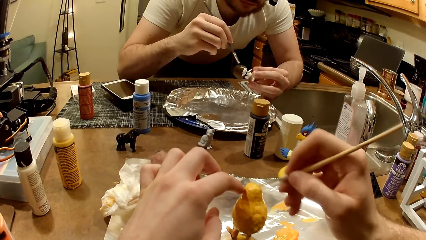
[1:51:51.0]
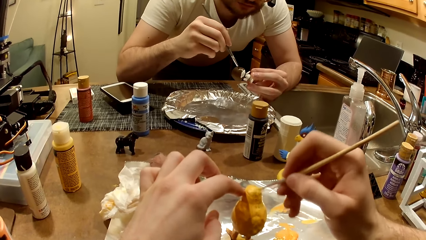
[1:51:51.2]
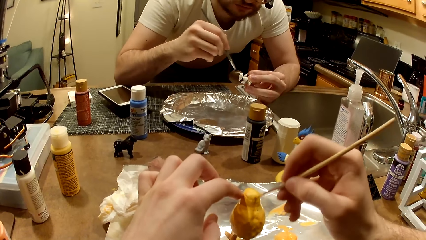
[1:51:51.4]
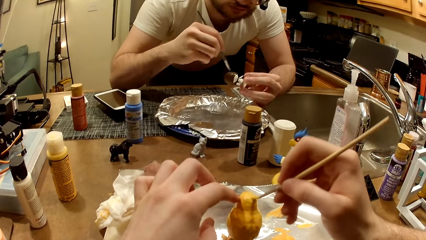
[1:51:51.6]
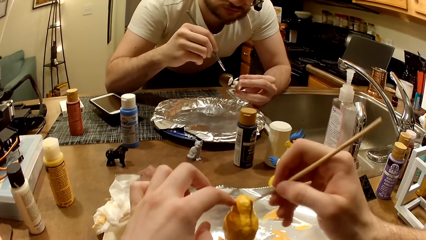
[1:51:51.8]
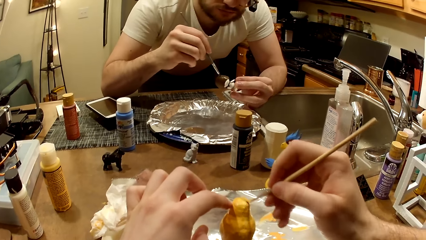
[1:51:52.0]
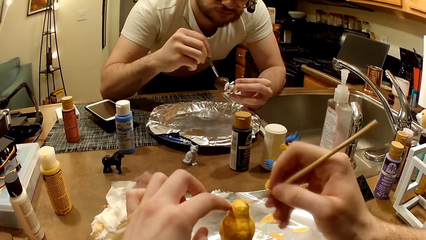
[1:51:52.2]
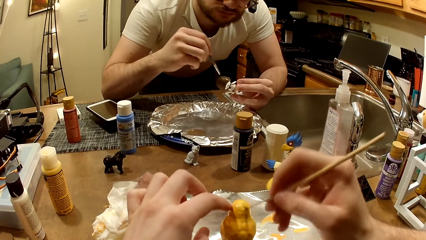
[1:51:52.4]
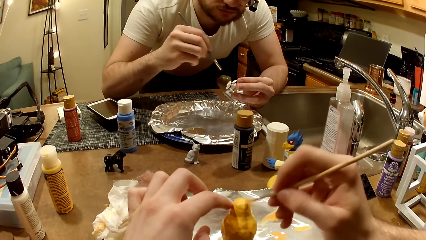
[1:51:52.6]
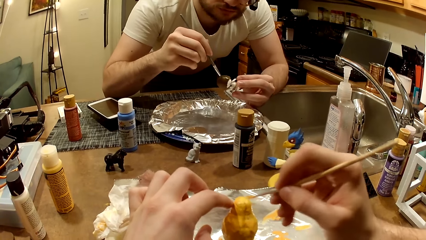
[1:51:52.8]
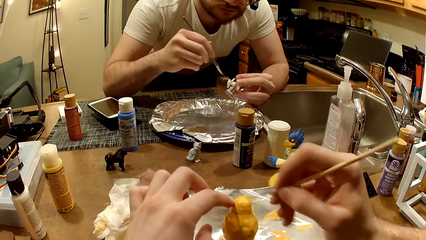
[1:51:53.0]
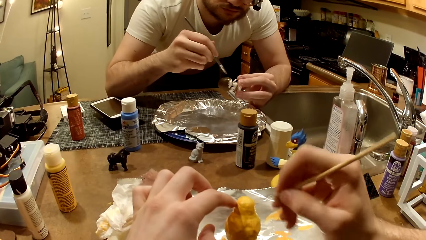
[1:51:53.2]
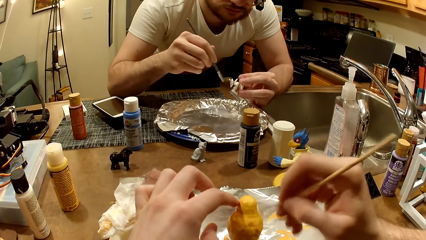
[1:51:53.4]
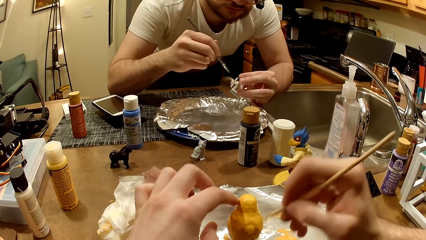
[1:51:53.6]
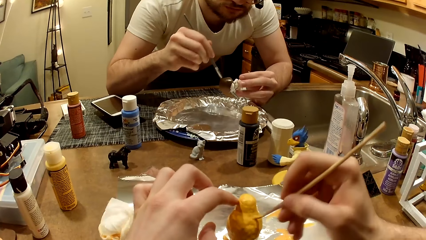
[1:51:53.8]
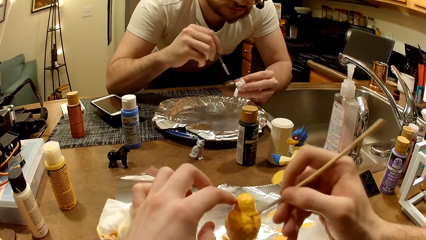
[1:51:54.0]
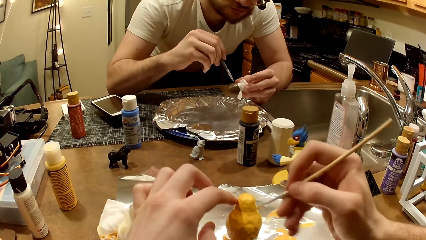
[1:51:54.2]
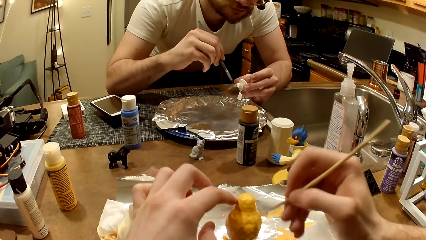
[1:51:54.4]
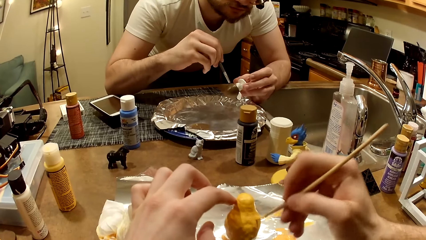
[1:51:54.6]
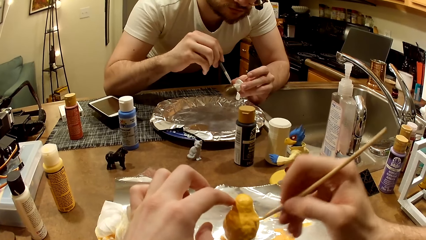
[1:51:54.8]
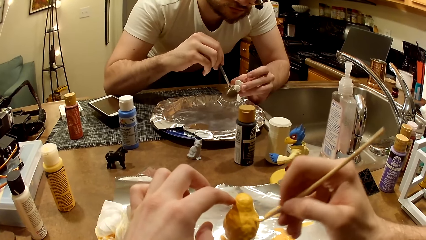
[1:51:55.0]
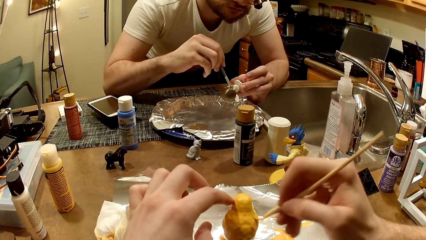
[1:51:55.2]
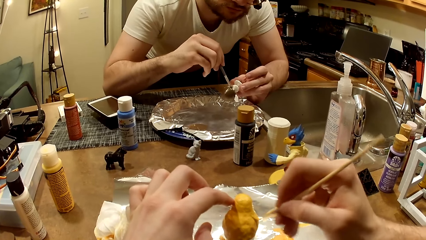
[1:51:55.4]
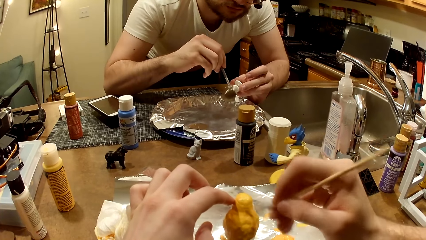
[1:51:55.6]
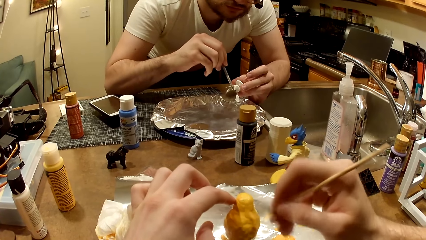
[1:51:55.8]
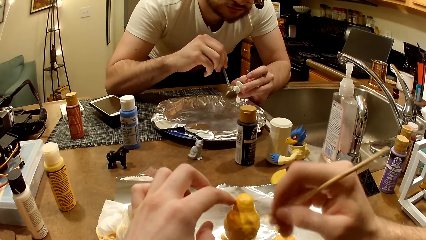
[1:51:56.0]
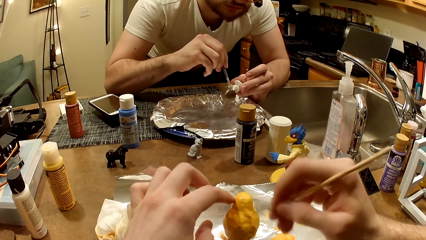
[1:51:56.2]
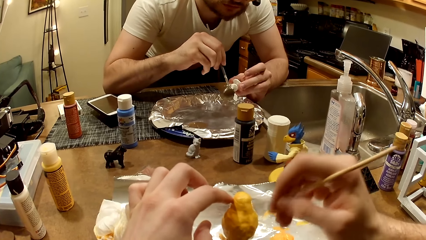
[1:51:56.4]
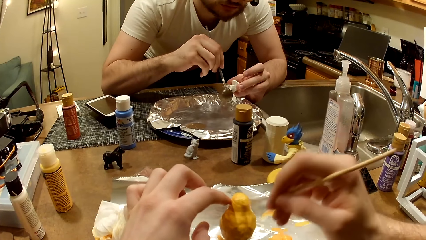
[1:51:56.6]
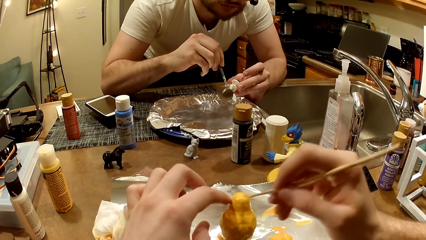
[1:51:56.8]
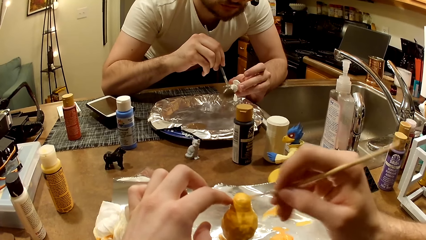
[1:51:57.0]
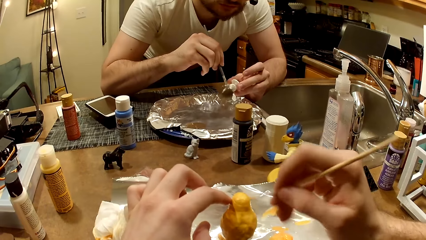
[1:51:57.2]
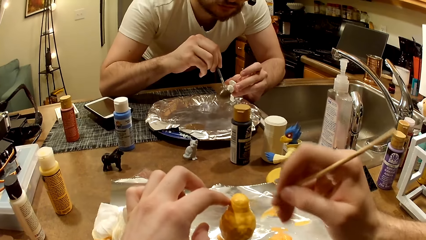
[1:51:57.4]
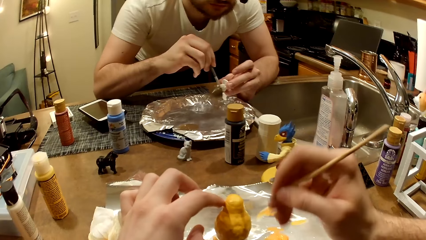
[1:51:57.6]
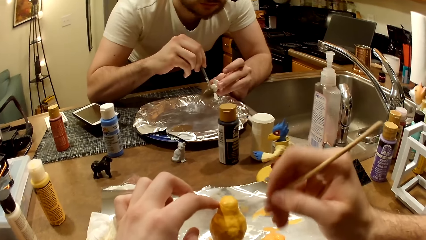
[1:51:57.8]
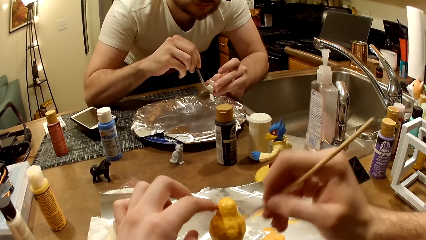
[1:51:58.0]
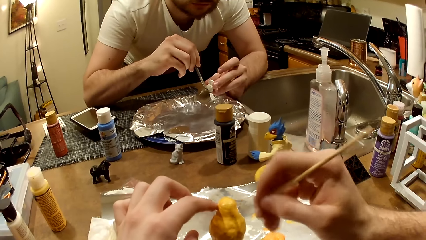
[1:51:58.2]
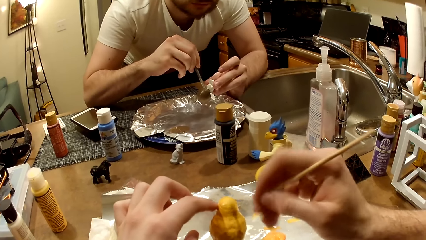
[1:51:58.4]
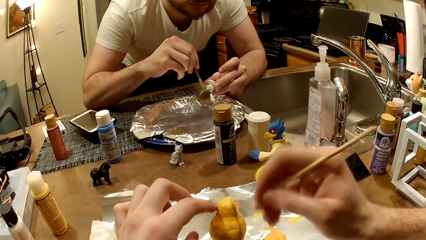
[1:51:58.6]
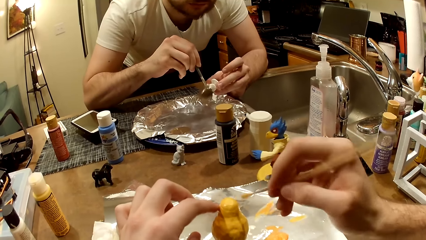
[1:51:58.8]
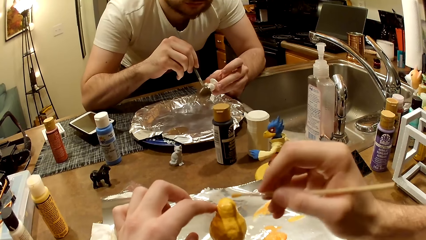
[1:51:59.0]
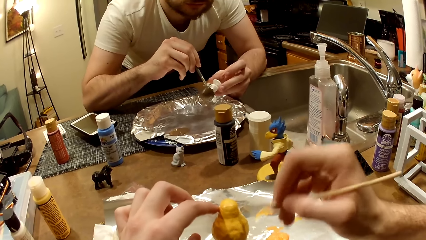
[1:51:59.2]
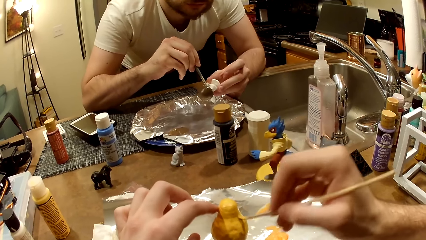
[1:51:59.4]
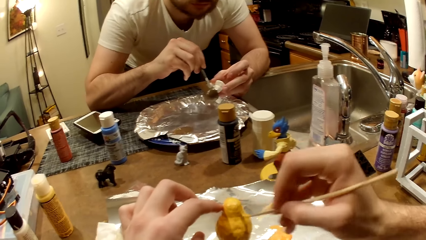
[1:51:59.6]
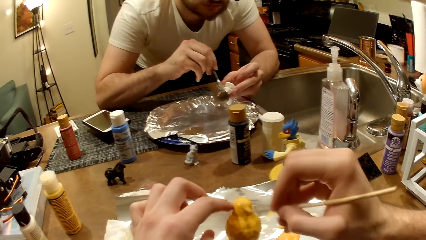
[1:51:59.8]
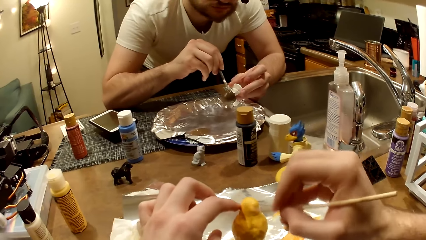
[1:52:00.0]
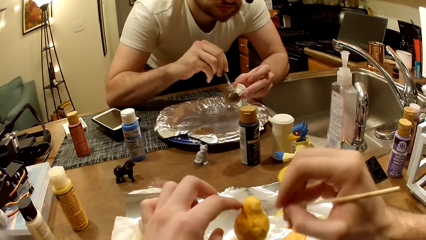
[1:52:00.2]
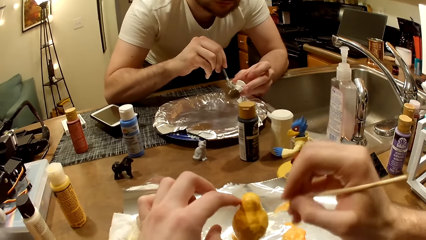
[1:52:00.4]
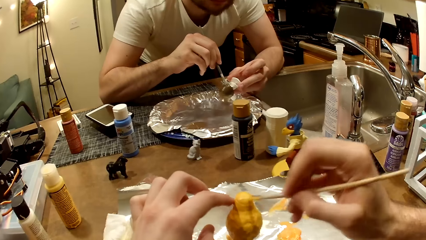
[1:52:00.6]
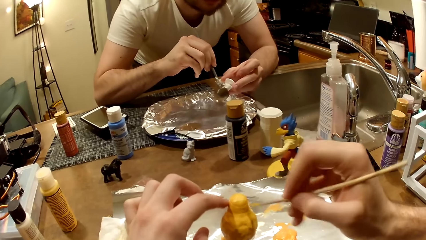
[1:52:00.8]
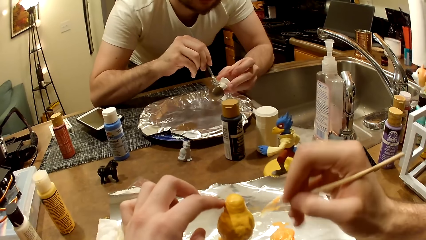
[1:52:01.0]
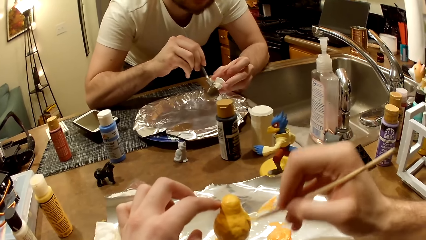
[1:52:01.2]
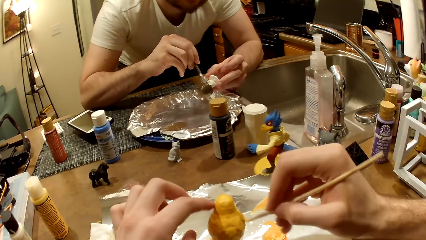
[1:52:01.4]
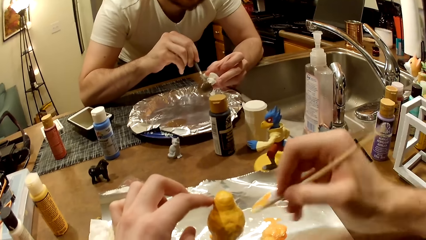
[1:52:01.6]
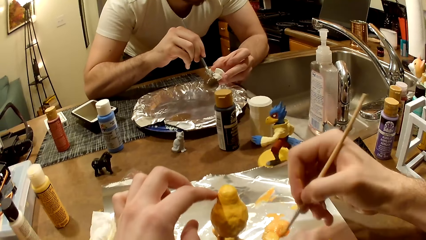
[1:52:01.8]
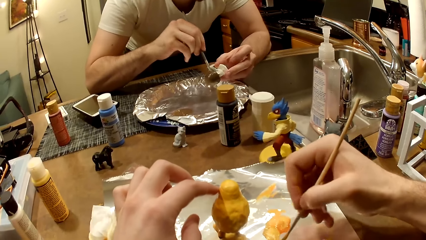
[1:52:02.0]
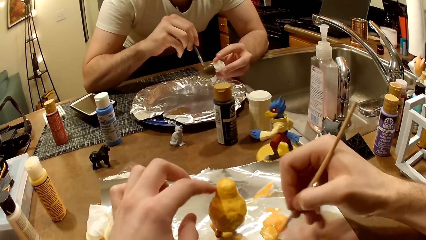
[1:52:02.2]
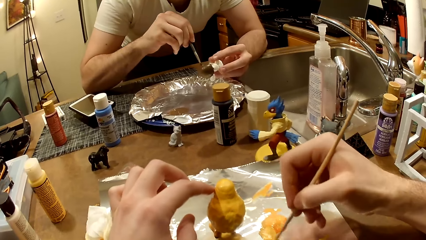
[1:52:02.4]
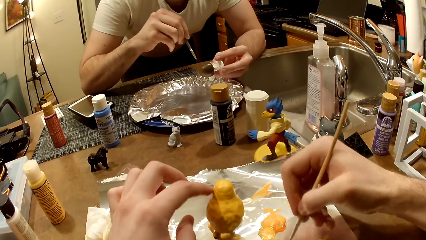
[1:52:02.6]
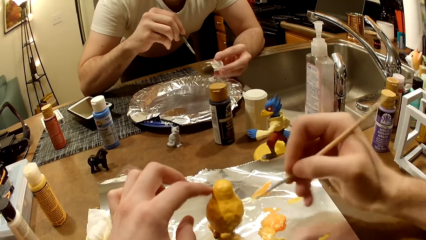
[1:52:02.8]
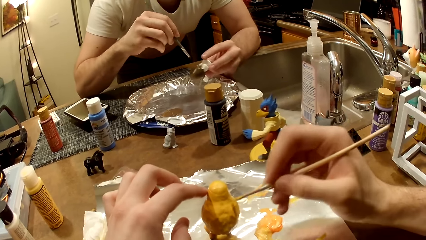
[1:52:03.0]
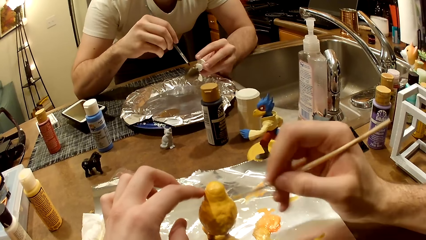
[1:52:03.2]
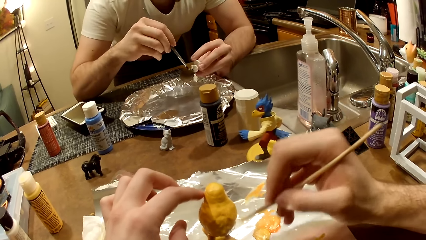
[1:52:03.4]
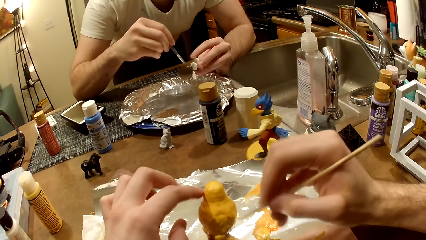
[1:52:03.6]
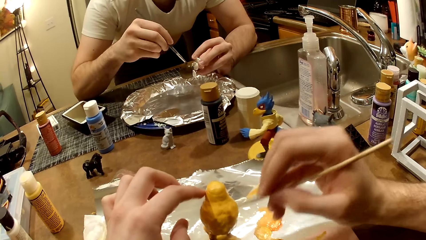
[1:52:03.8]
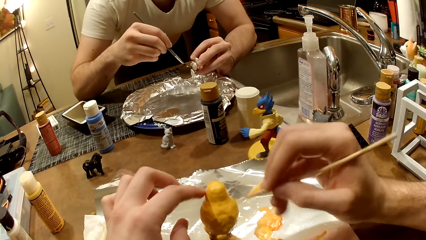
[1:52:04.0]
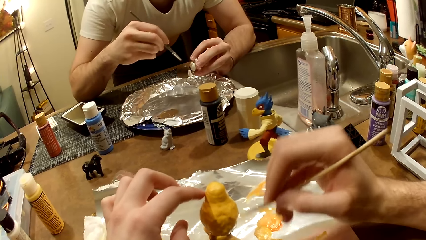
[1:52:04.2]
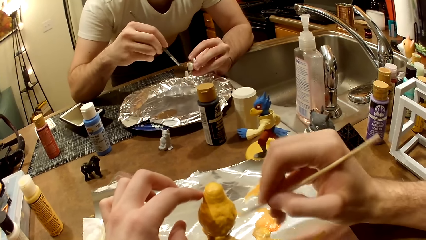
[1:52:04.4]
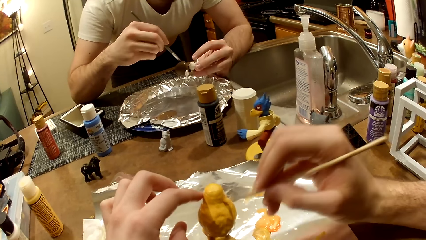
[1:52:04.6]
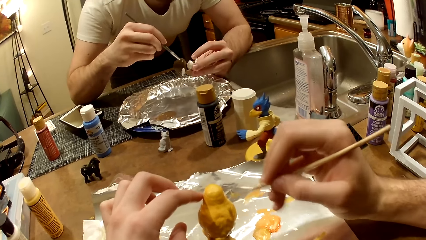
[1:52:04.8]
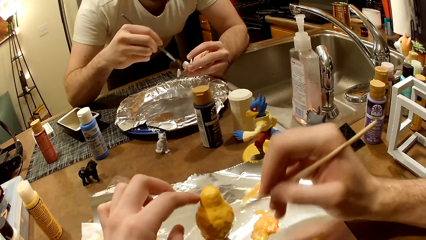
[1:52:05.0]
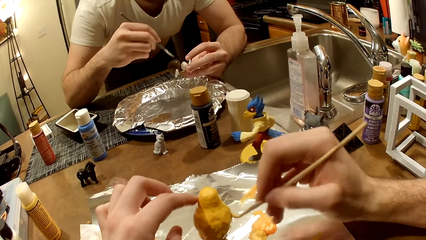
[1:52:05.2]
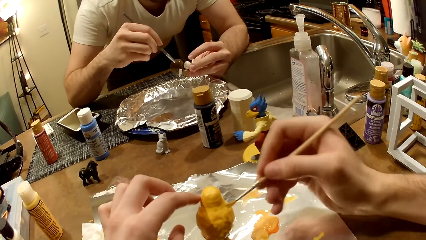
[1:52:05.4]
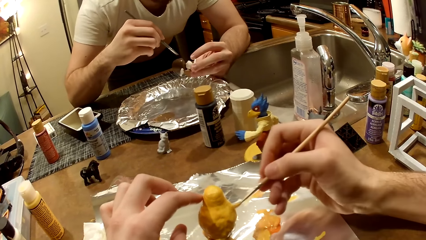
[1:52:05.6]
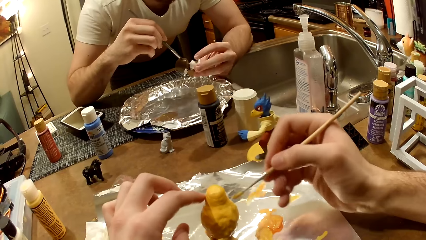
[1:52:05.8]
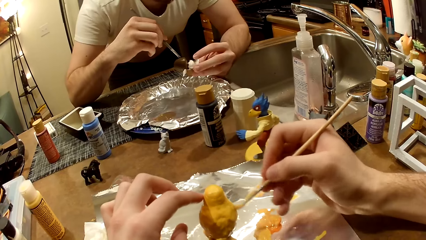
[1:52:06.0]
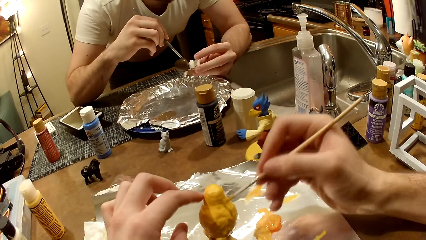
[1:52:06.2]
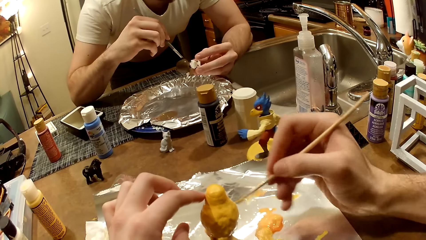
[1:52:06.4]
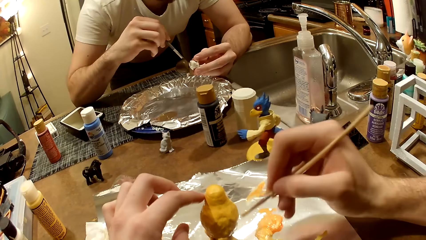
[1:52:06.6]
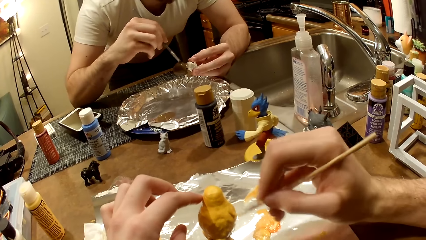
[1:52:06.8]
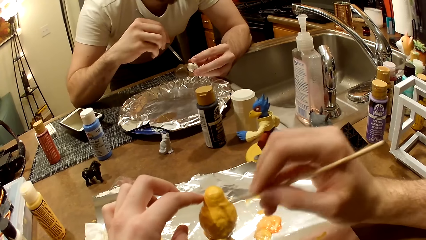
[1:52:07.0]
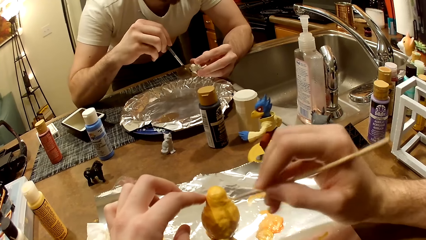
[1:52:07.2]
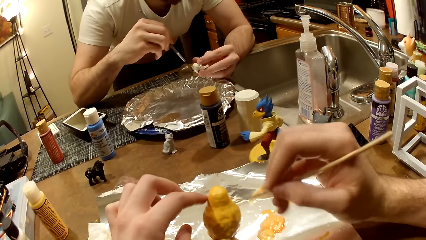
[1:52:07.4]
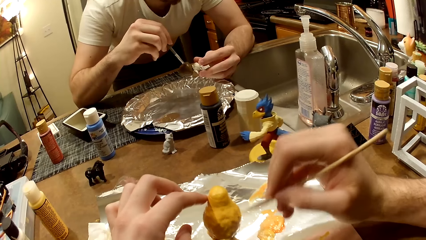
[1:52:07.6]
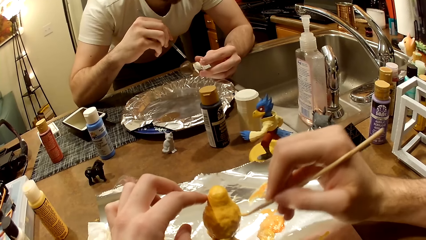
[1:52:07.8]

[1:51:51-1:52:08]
The camera wearer mixes the paint. He takes paint from the foil paper with the paintbrush in his right hand. He paints the action figure on the table with the paintbrush.
